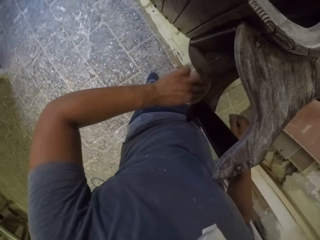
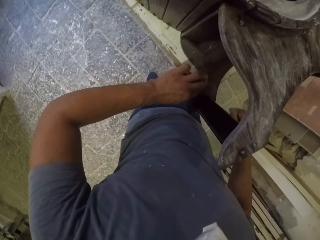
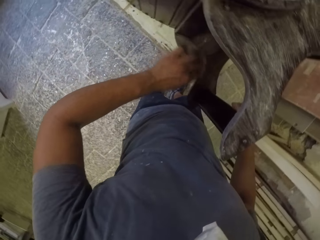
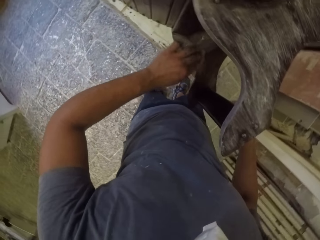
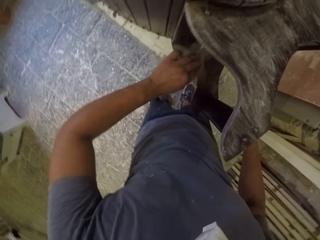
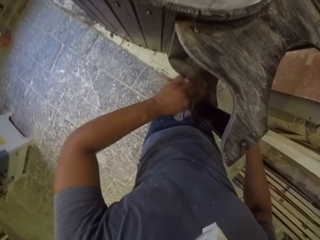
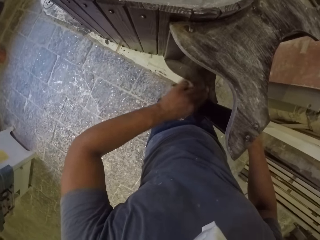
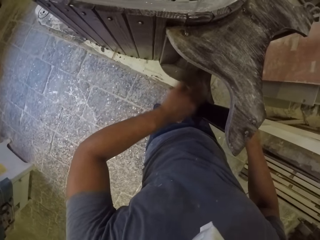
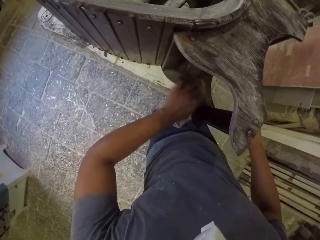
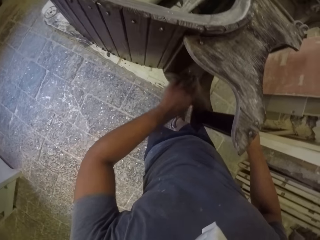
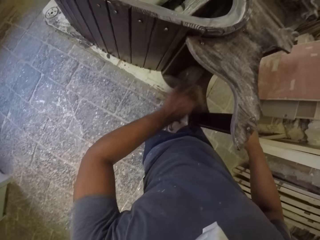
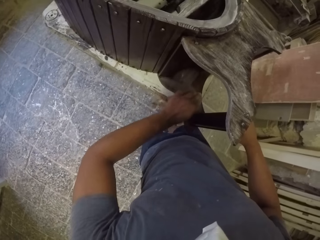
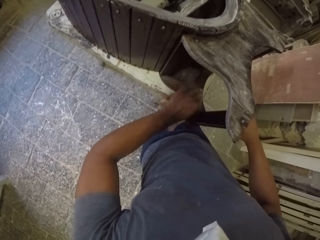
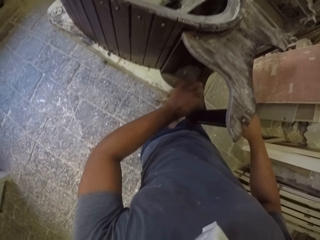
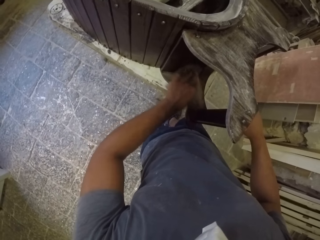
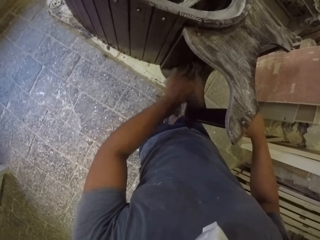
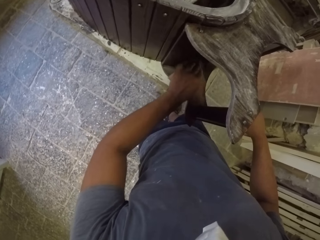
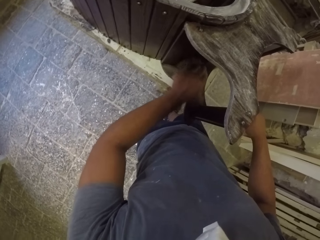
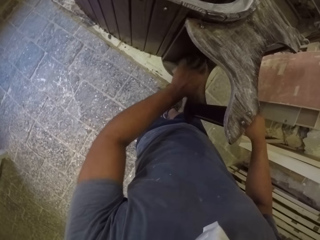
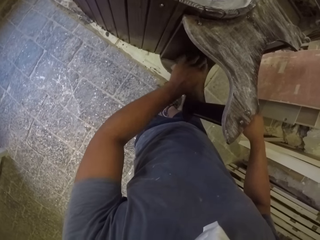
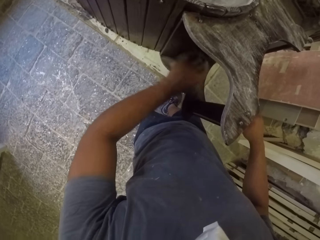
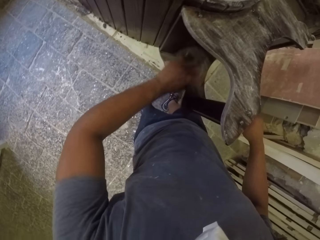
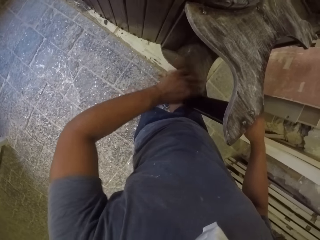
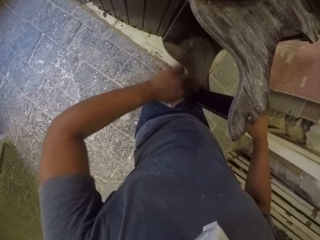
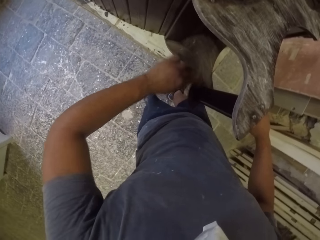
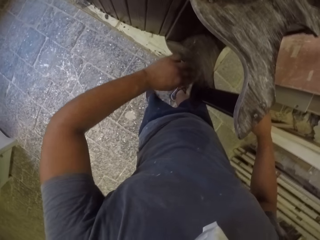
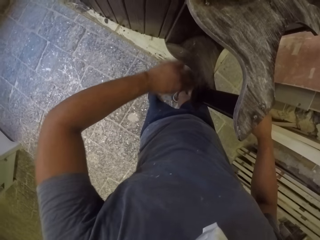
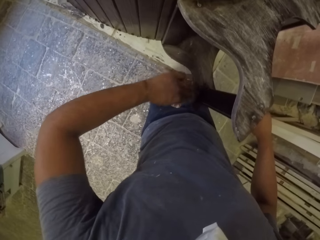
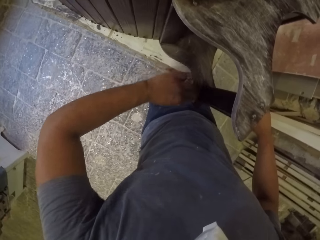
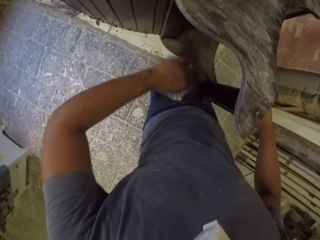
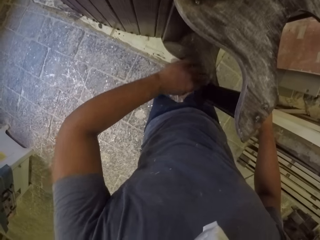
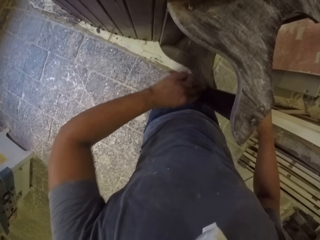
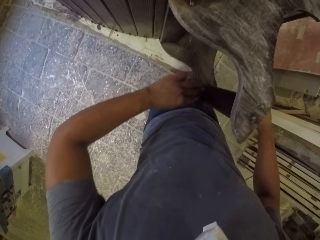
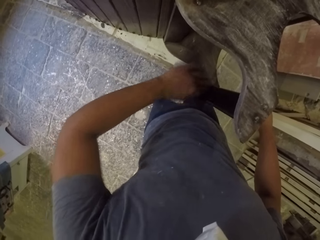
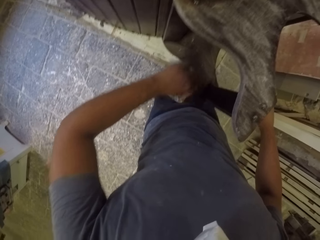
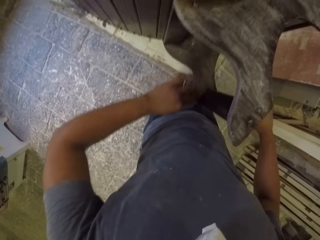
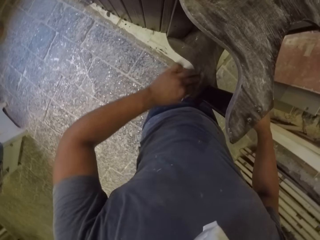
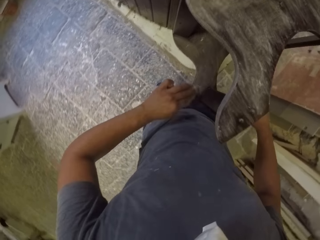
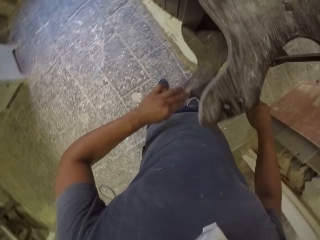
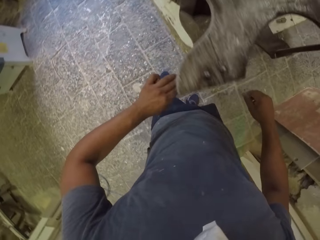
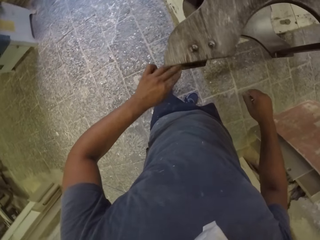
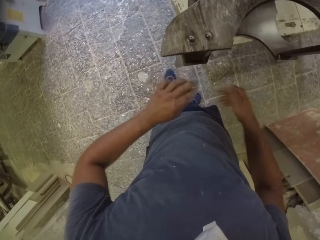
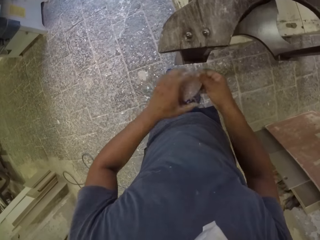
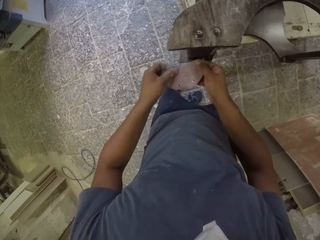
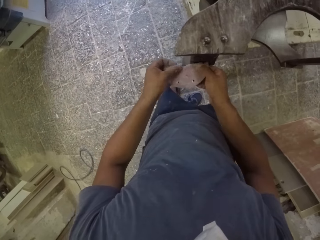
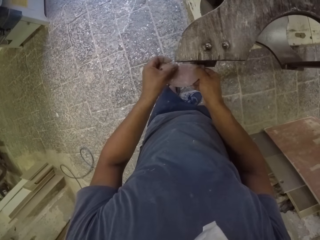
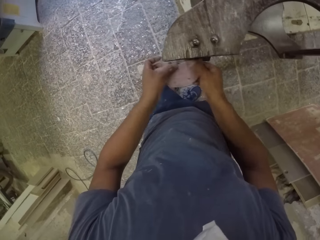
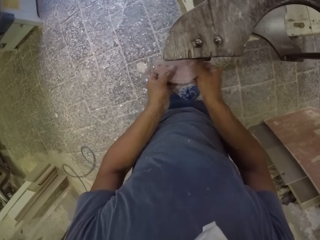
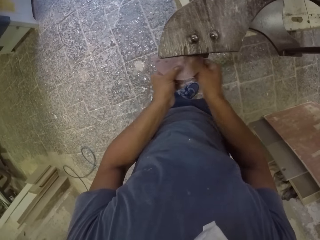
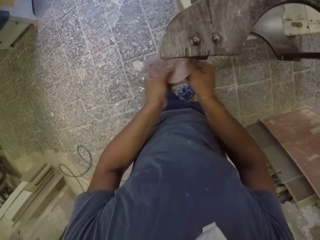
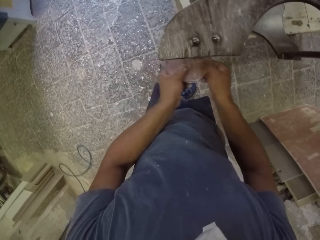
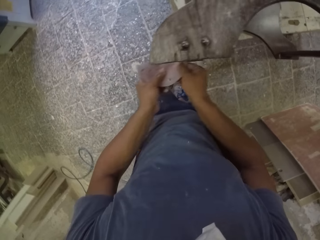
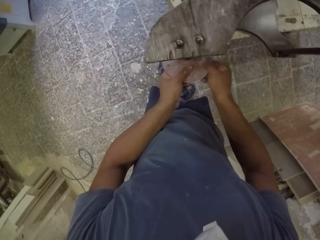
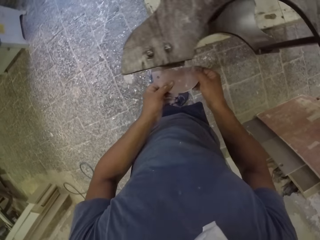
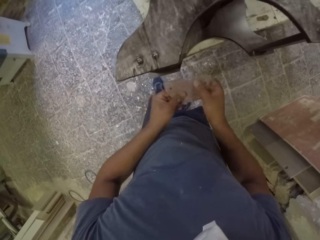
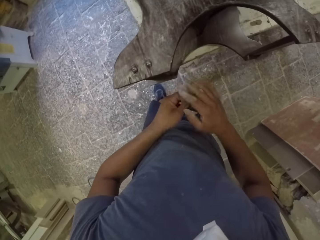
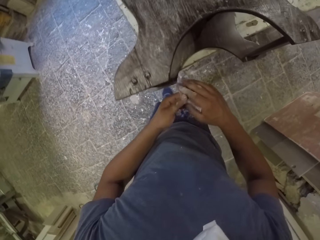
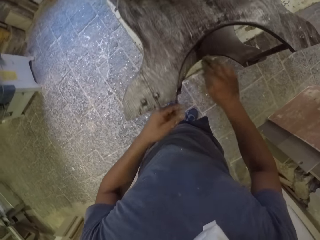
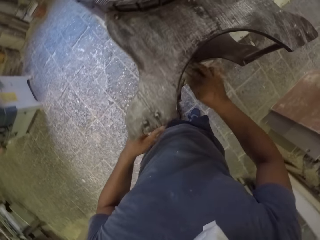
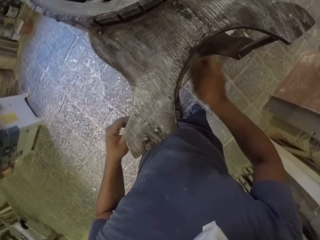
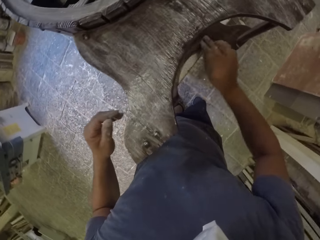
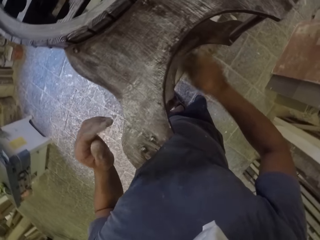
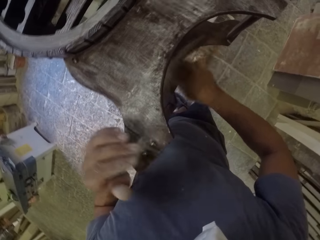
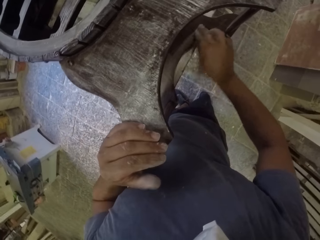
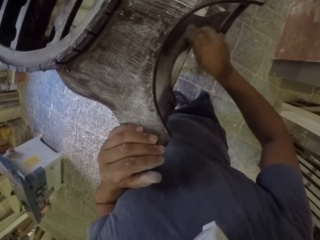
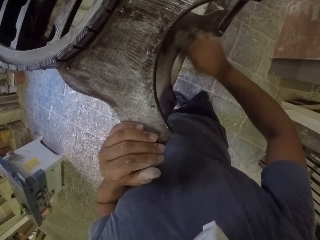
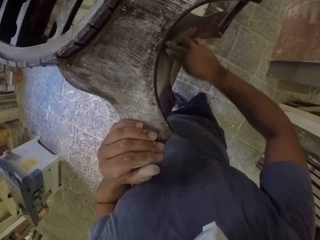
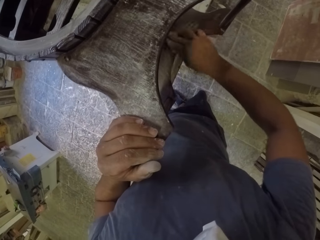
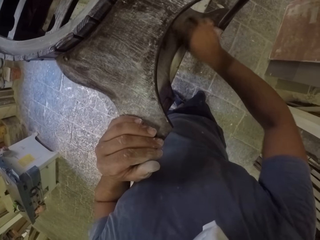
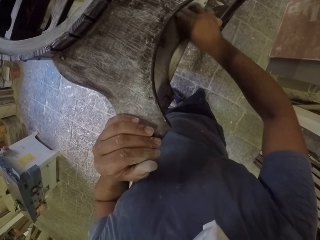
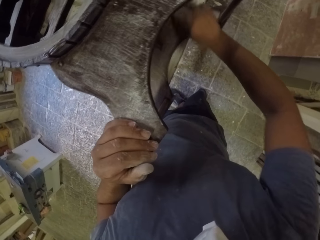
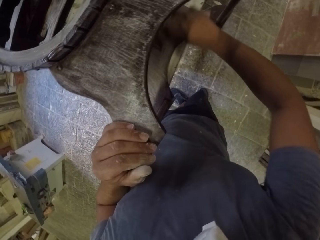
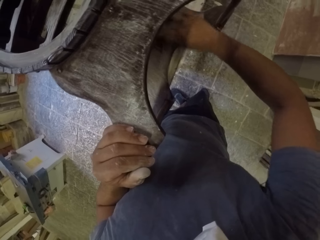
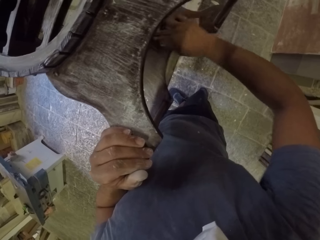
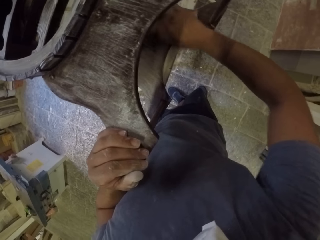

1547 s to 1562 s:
The camera wearer holds the sandpaper with both hands. He smooths the wooden rack with the sandpaper. He holds the sandpaper with his right hand. He smooths the wooden rack with the sandpaper. He puts his left hand on the wooden rack.

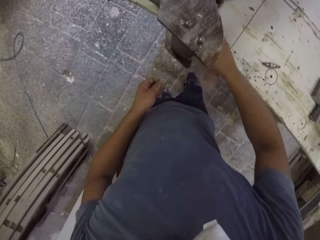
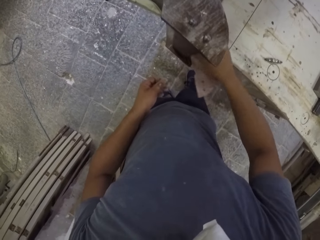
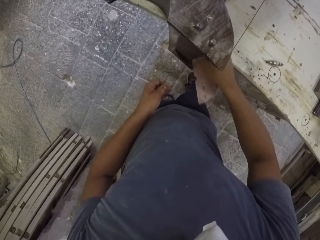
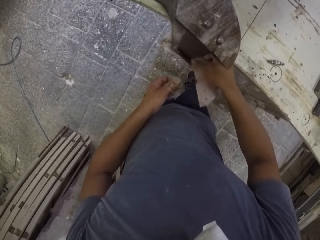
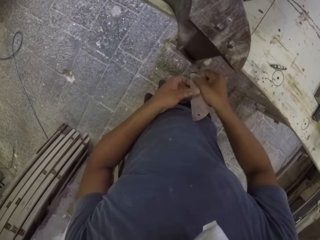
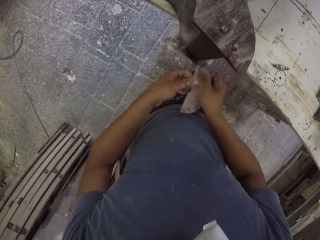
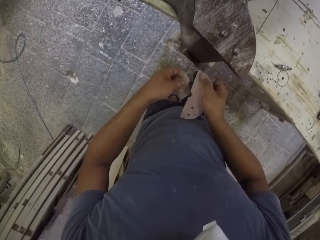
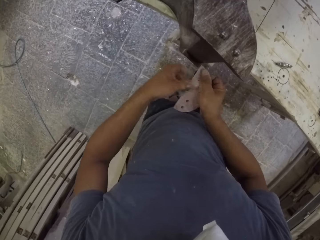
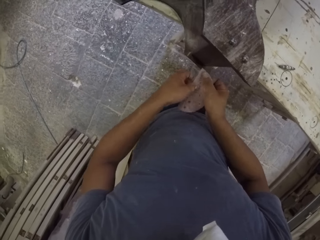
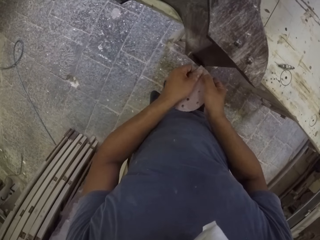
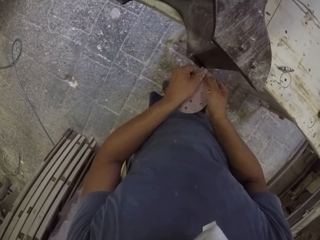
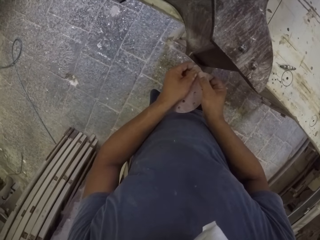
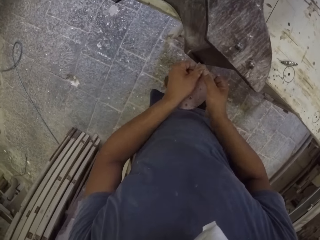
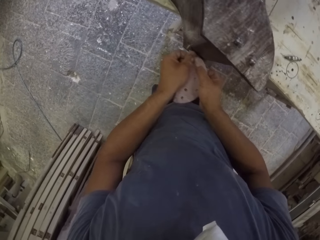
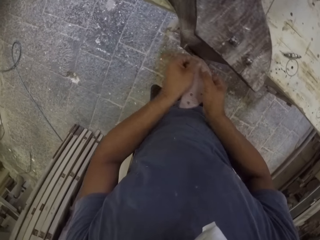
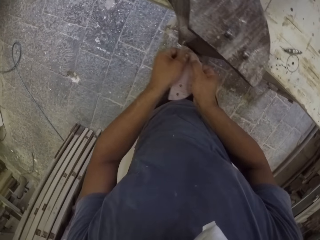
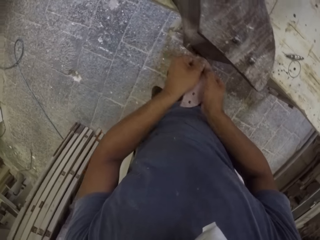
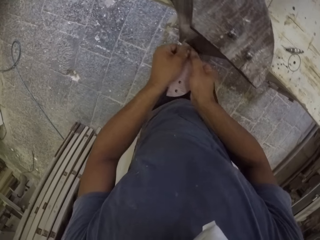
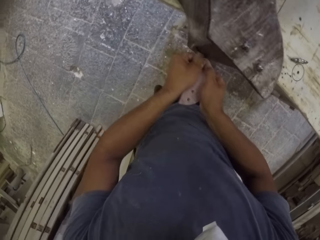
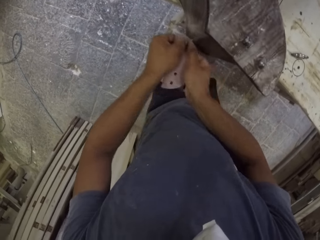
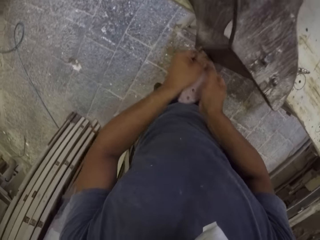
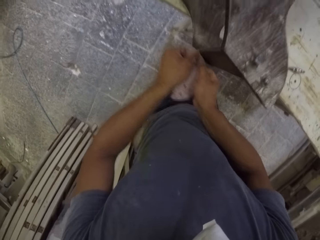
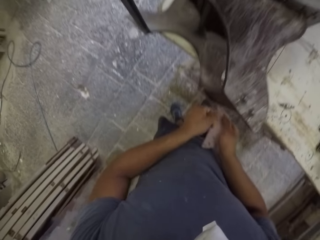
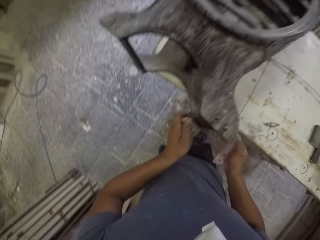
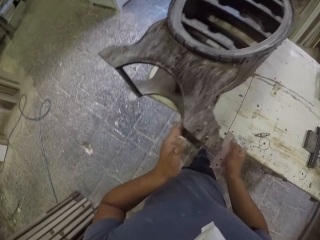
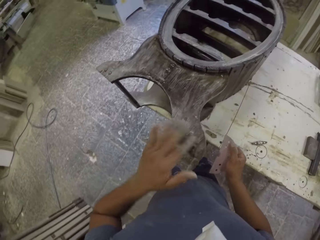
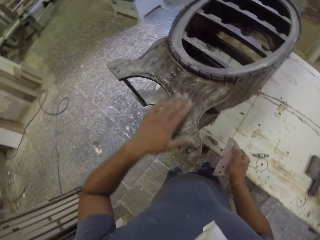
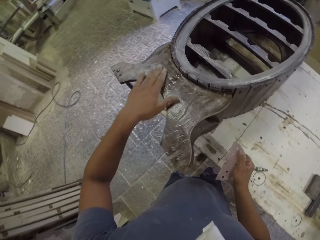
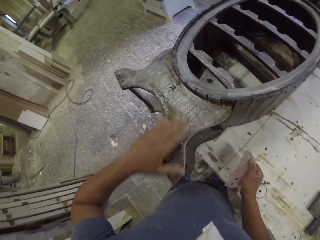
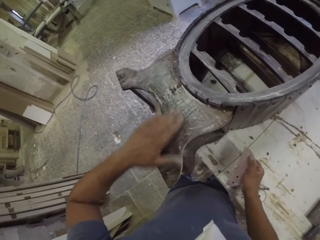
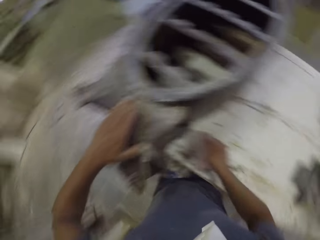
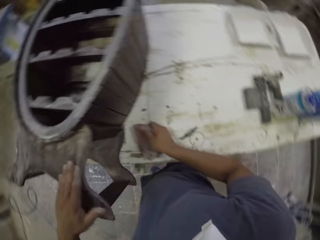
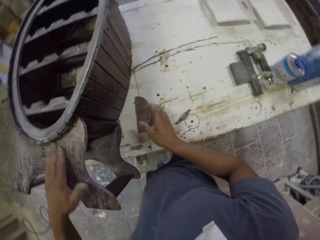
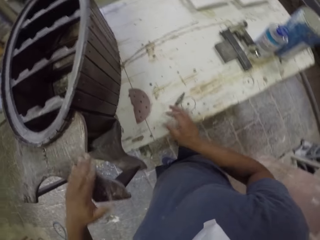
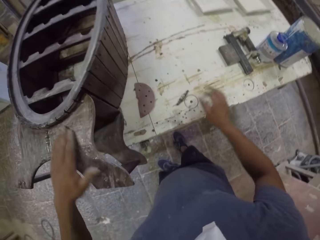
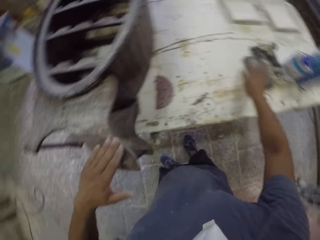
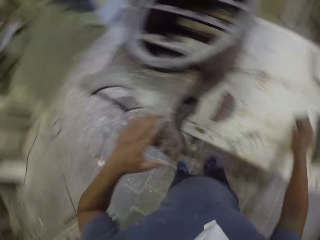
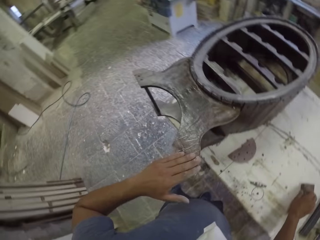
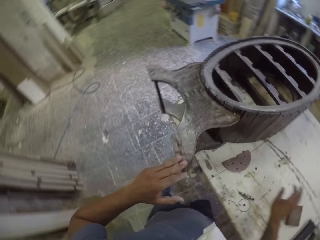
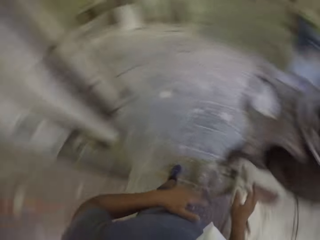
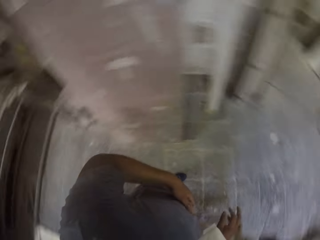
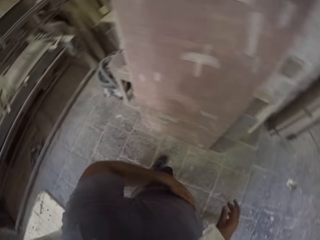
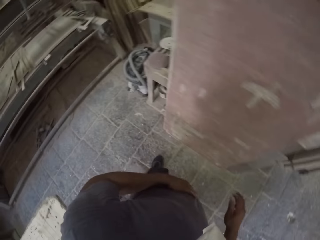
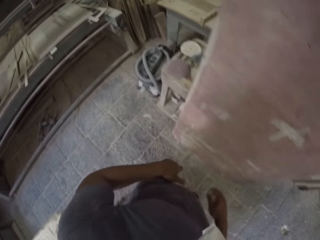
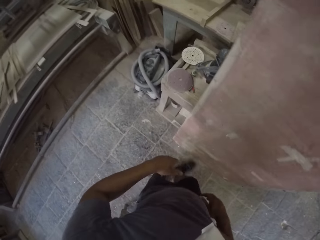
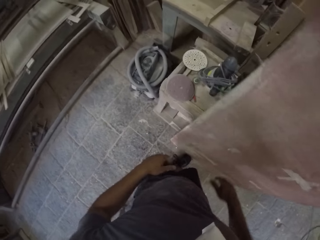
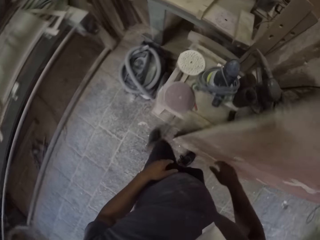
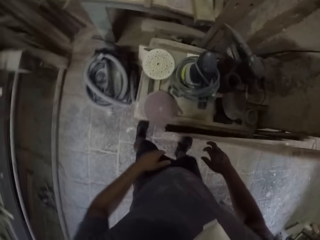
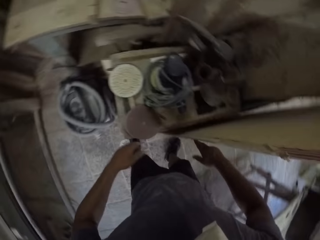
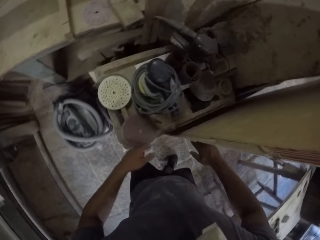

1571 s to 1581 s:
The camera wearer holds the sandpaper with both hands. He smooths the wooden rack with the sandpaper. He runs a hand through the furniture. He wipes the wooden rack with his left hand. He puts the sandpaper on the table. He walks around the workshop. He turns around.
